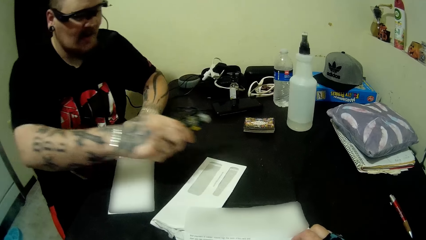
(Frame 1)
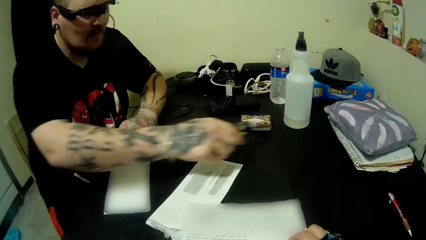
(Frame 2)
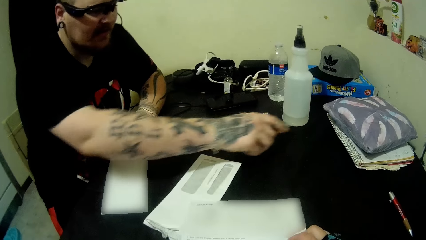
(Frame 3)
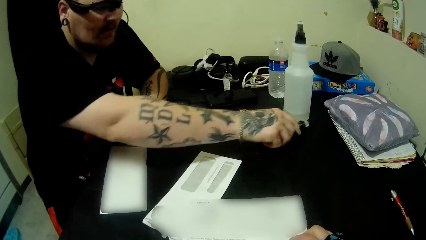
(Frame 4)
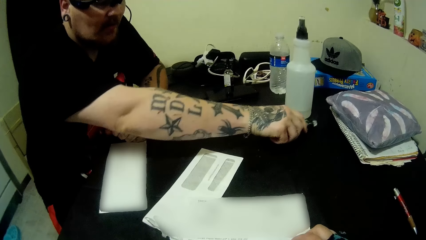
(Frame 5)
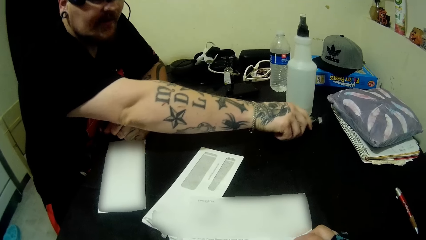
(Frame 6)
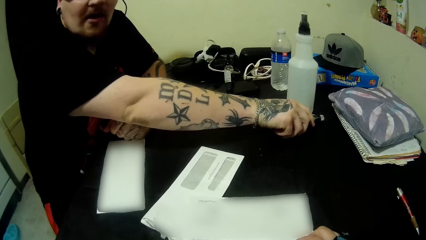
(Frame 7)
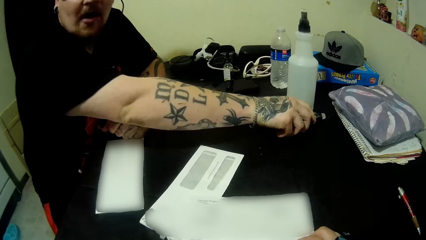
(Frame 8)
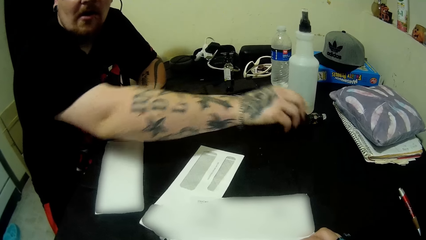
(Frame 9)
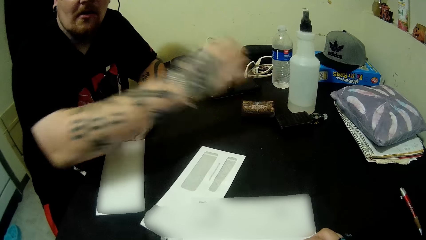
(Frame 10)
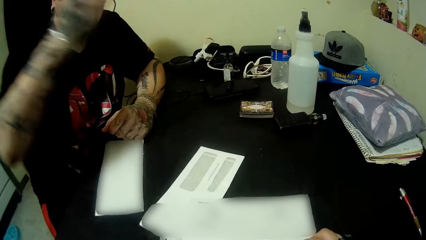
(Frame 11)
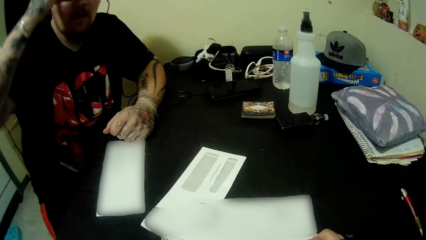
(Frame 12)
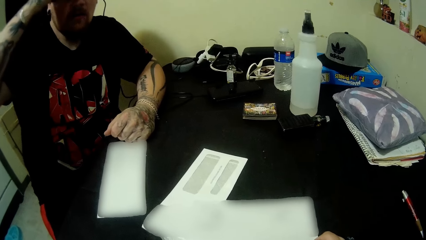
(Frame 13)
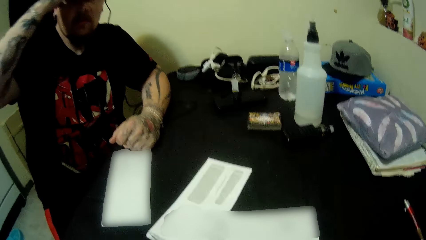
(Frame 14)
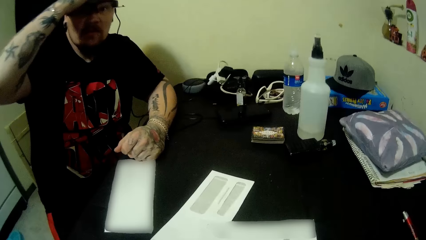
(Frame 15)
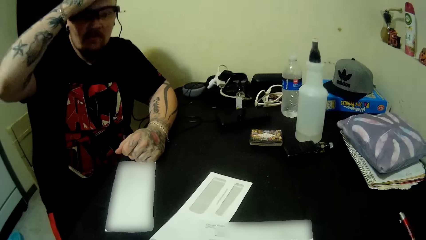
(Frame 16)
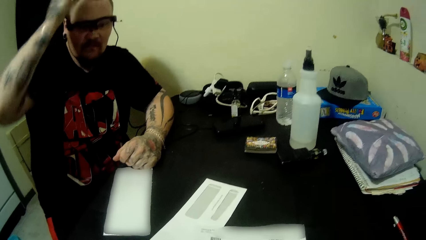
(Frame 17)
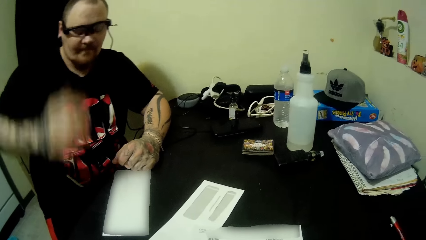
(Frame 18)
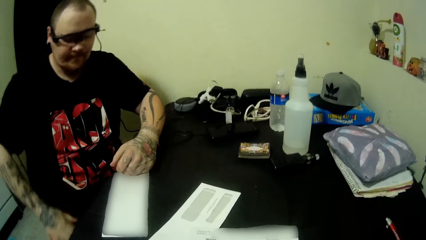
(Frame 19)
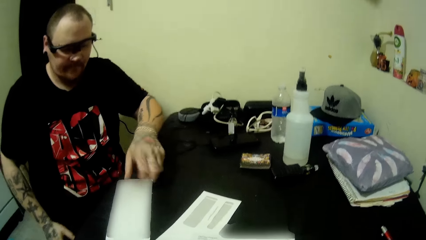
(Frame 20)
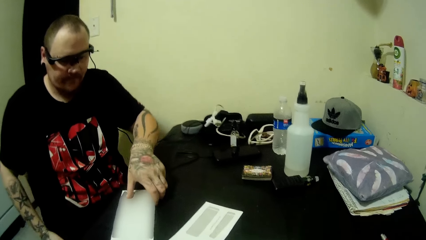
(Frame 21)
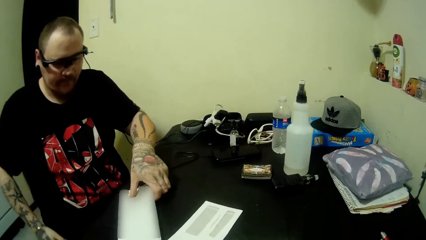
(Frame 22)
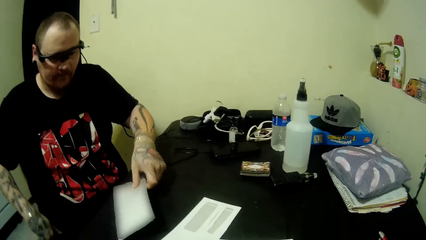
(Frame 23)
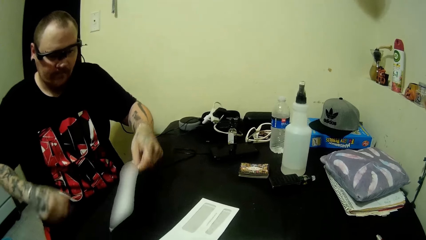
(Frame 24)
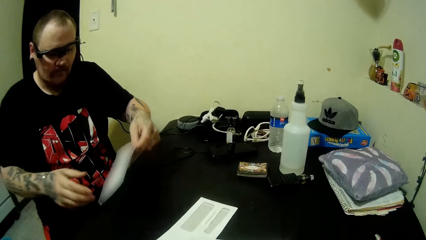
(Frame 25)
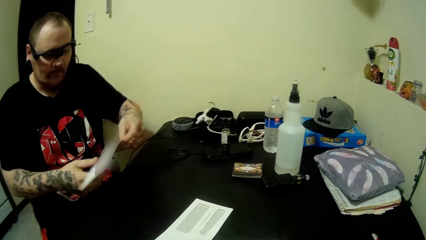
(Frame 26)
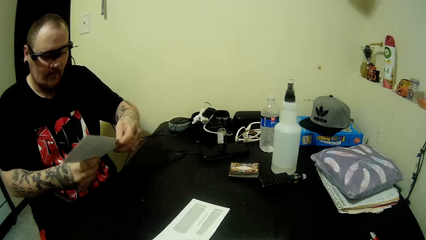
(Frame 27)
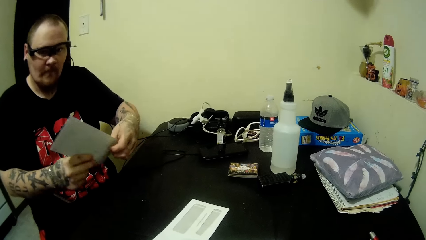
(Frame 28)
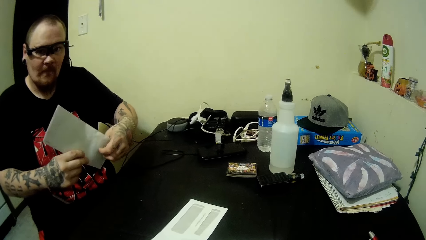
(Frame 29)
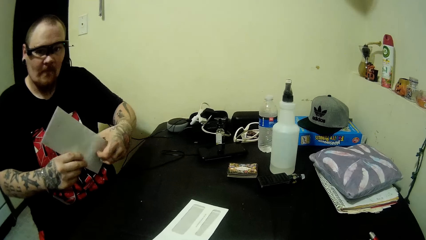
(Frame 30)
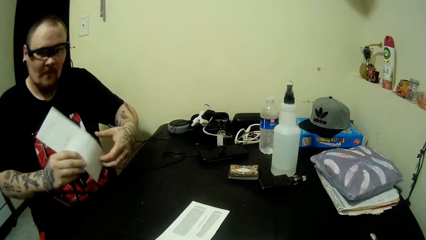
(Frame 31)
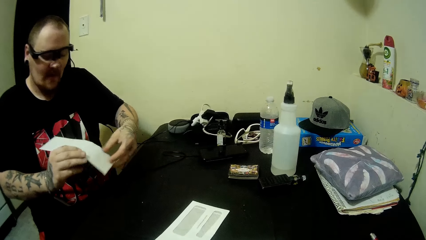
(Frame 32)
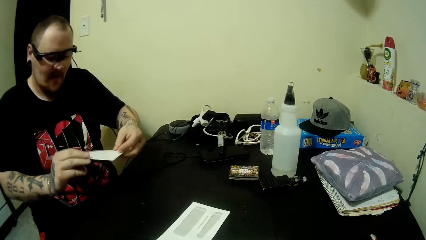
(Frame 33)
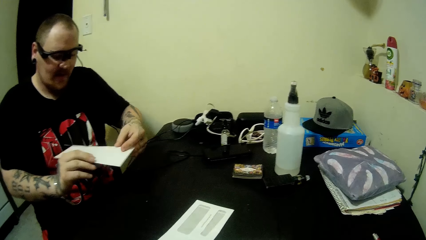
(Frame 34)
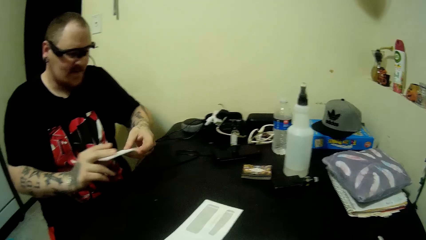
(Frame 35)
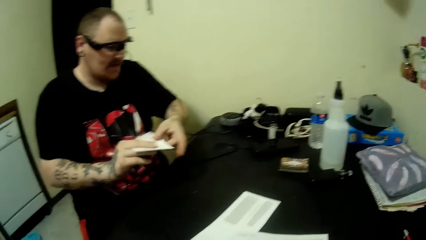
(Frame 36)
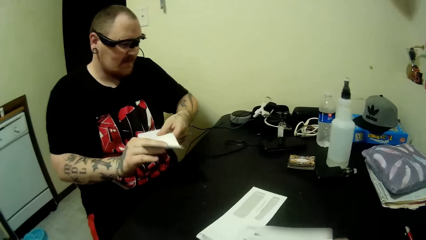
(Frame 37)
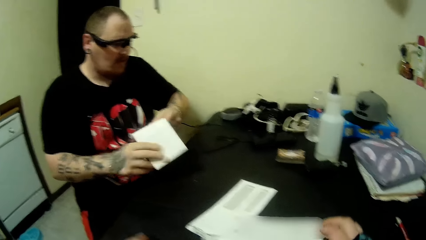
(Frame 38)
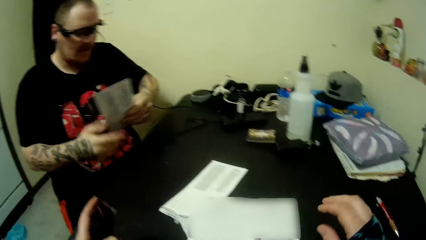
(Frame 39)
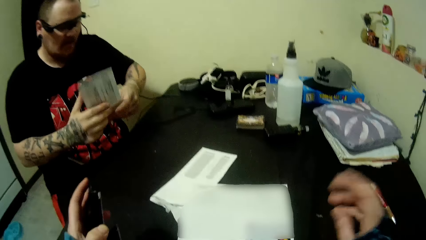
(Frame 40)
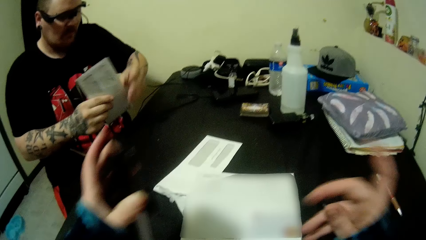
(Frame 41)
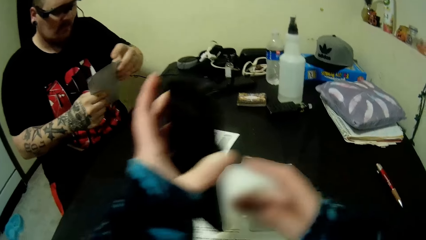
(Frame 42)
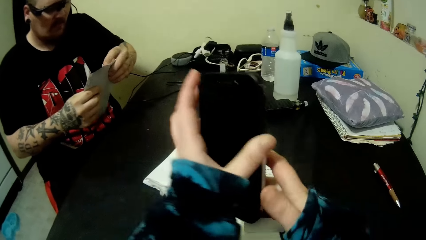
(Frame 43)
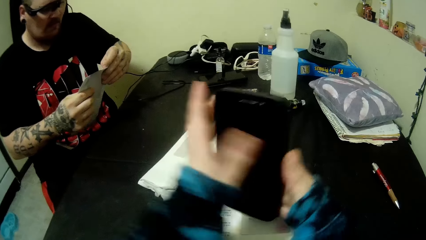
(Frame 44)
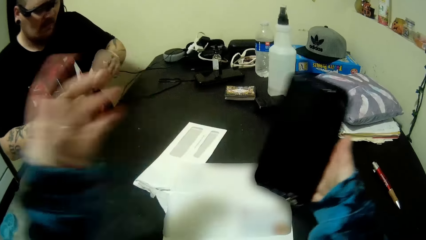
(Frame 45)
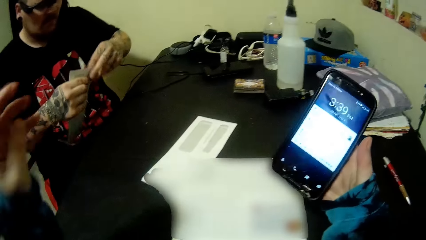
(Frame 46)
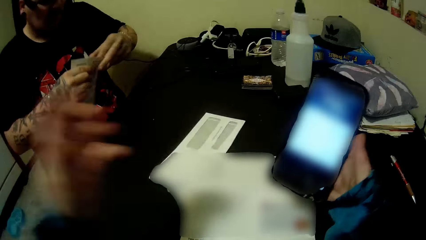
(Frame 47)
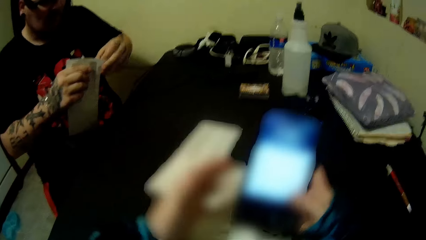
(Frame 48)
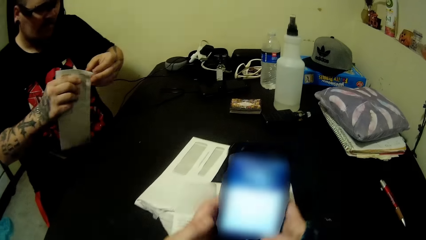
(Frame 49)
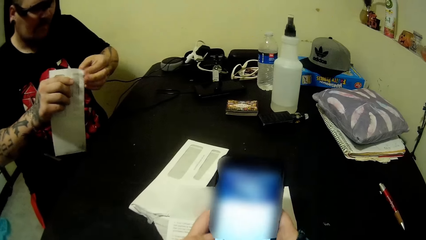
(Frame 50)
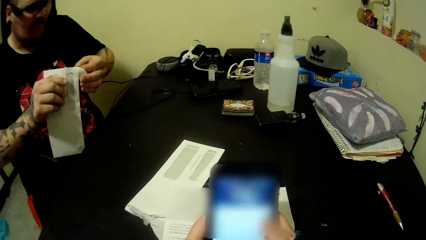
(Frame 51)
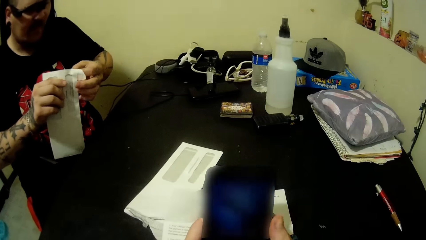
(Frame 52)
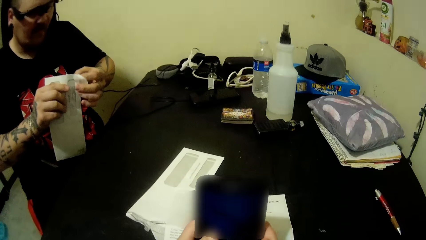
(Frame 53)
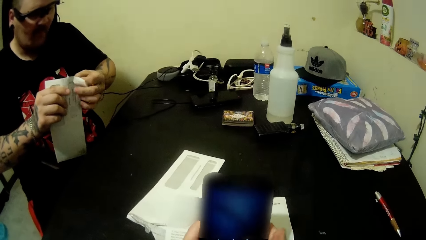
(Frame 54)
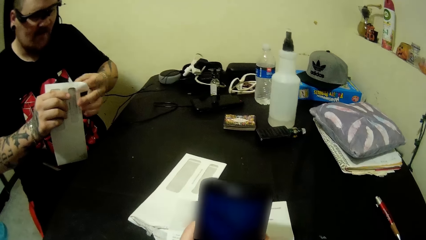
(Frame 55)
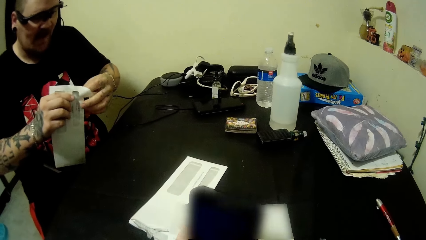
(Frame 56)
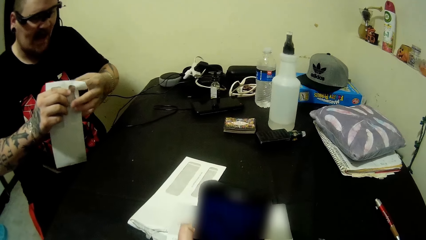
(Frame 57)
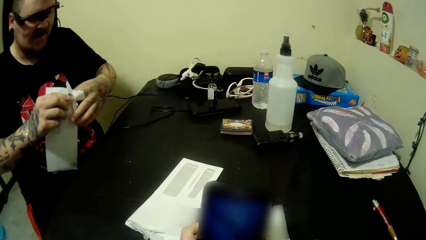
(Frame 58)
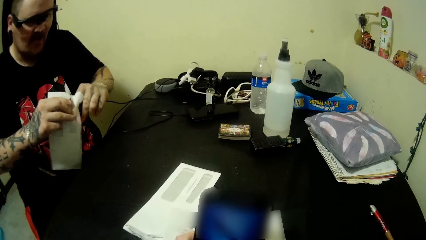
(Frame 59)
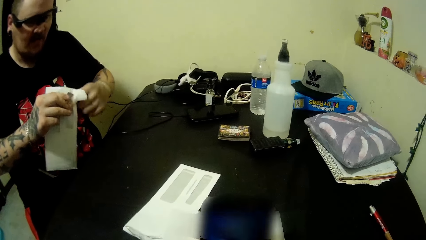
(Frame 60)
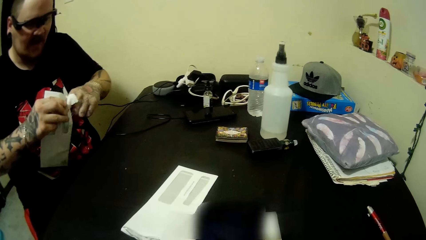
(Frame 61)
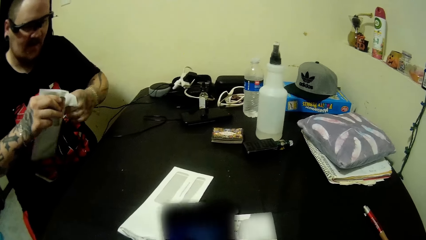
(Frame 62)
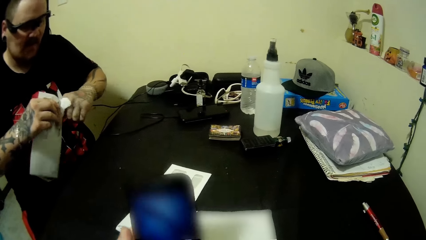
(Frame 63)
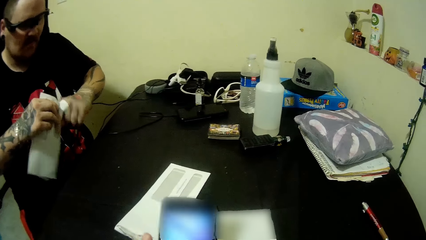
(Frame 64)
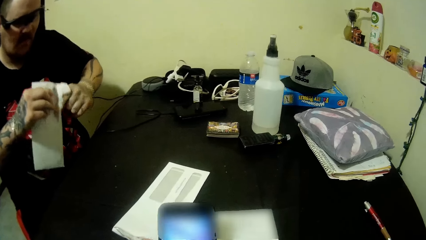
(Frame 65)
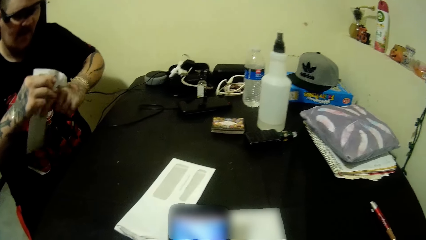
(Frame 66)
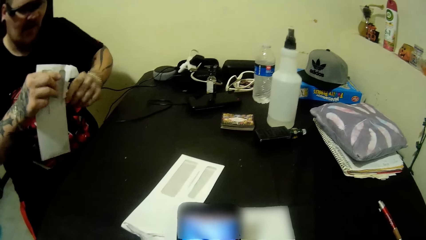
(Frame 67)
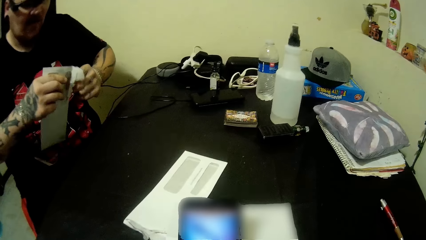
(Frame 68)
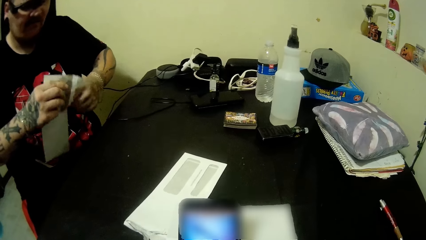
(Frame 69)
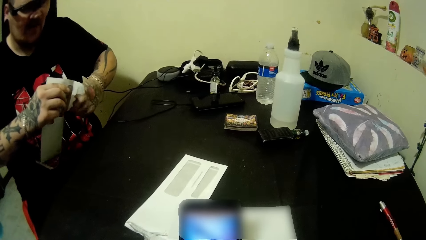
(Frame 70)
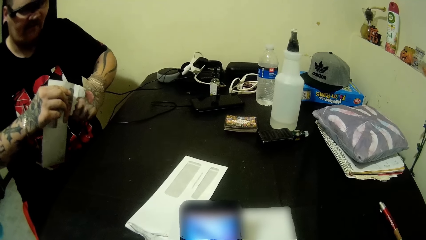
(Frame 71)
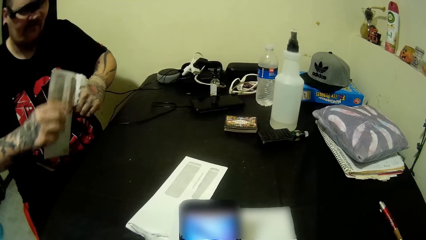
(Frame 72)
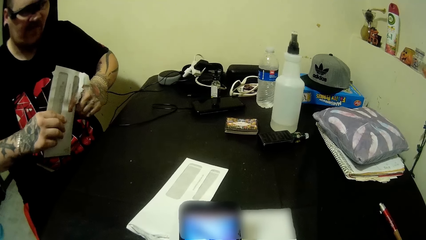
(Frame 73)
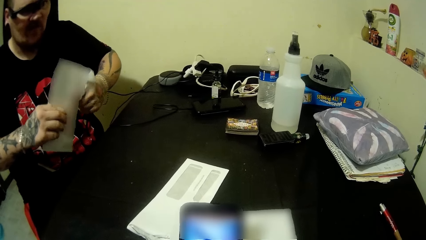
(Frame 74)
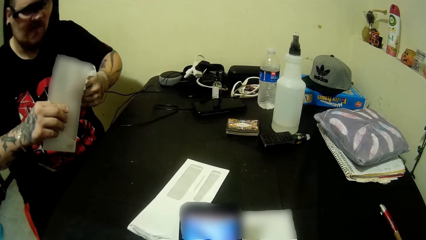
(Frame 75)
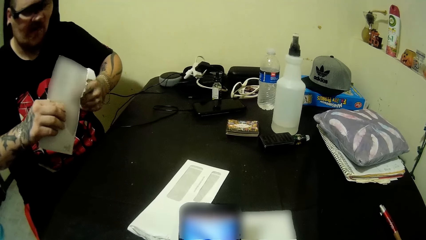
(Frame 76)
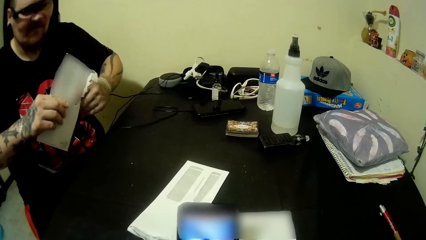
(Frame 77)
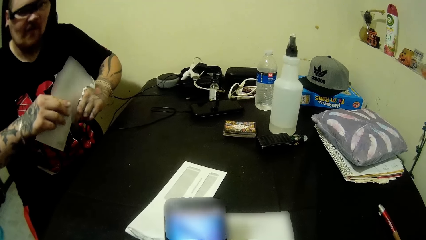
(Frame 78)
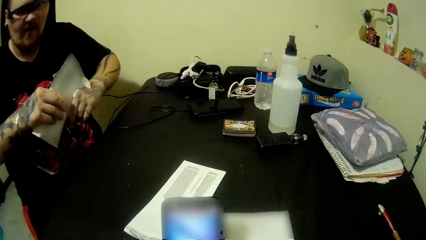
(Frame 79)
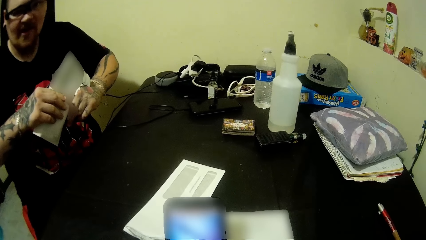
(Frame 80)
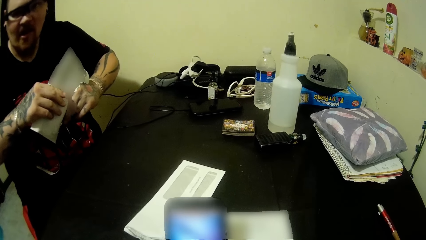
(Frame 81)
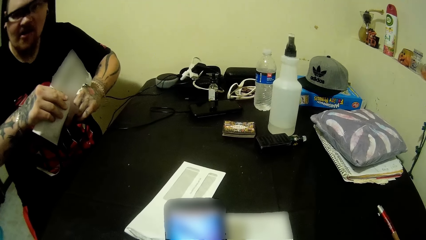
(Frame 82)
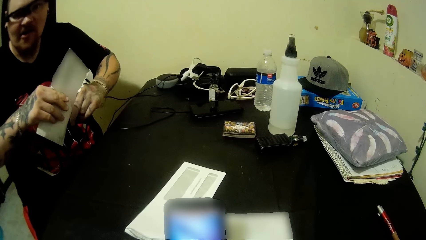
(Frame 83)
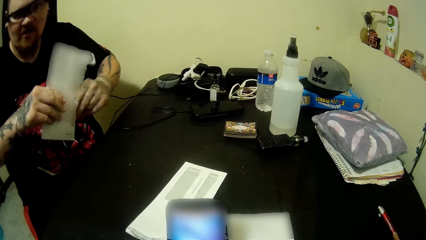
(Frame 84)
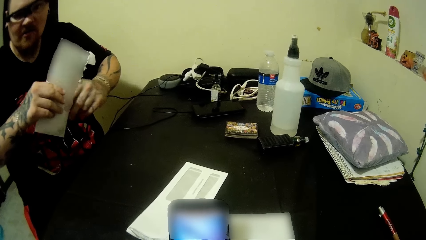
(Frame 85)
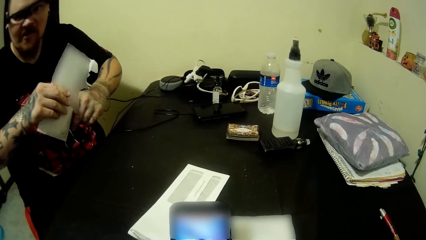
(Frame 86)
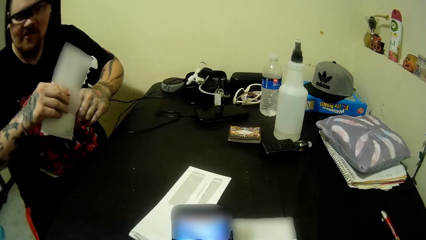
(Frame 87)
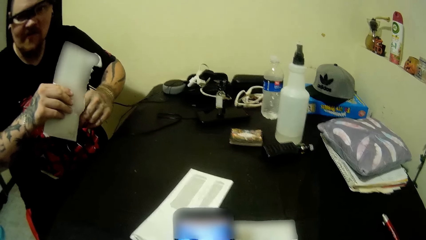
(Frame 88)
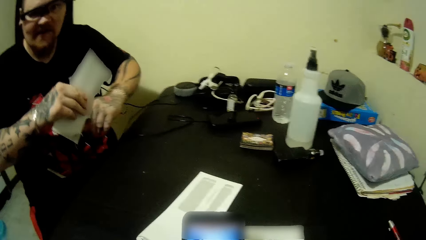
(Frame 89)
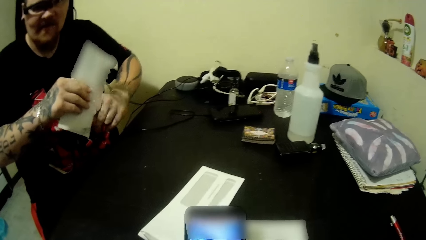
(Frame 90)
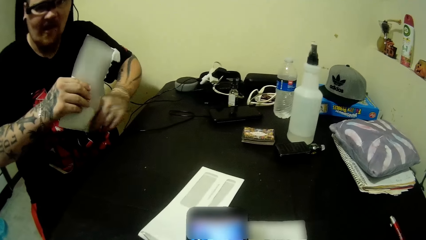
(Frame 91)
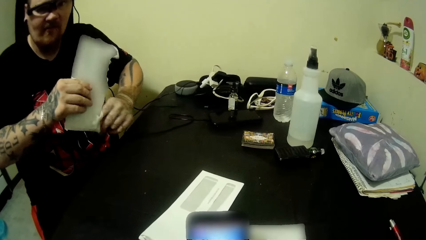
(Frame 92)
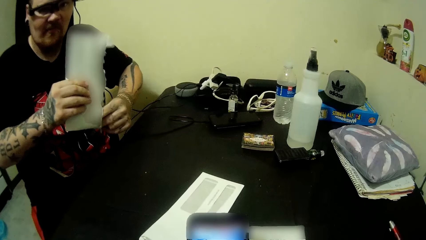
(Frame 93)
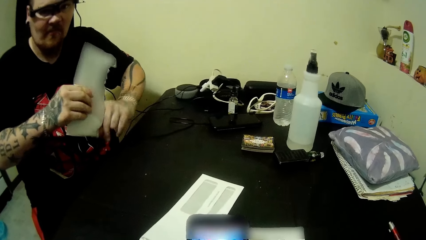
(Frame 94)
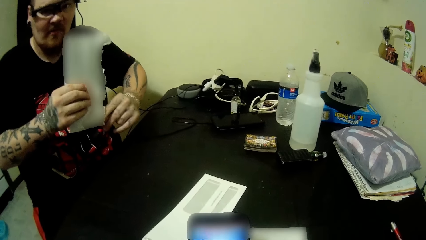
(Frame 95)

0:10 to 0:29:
A man drops the vape bottle on the table. The camera wearer talks to the man. They hold the piece of paper. The man picks up an envelope from the table. The man holds the phone. The camera wearer uses a phone. The man opens the envelope. The camera wearer holds a letter.
